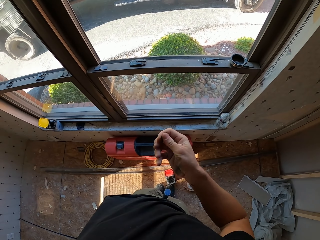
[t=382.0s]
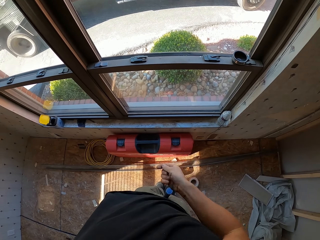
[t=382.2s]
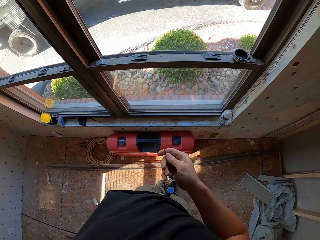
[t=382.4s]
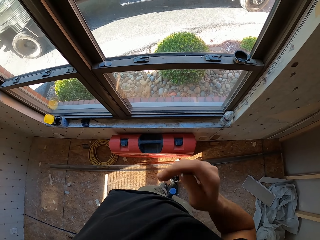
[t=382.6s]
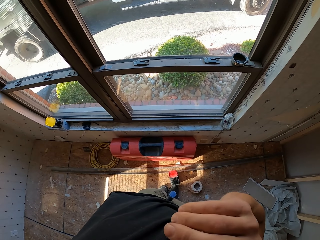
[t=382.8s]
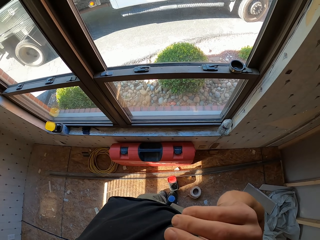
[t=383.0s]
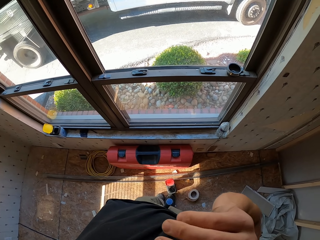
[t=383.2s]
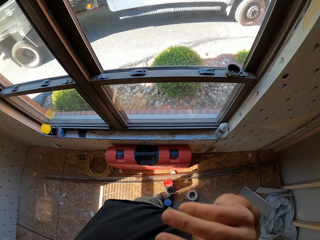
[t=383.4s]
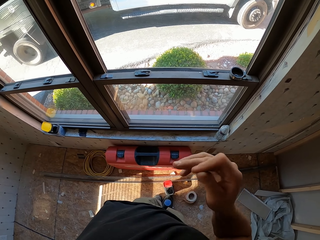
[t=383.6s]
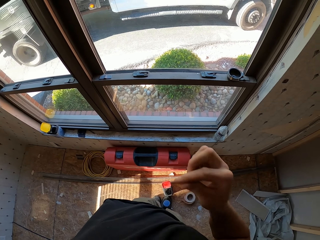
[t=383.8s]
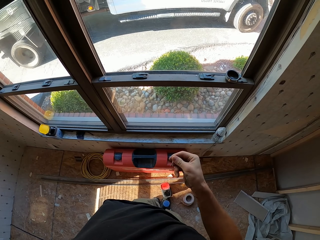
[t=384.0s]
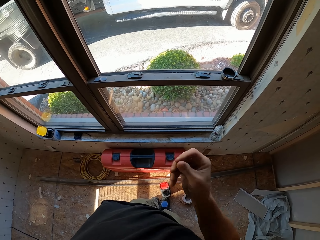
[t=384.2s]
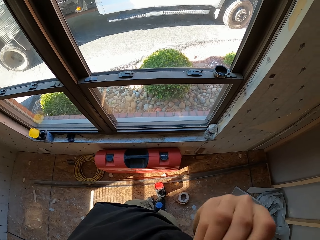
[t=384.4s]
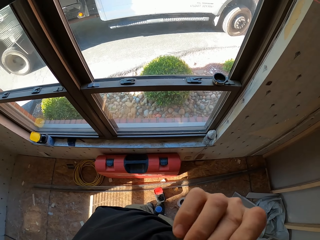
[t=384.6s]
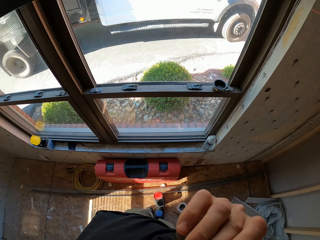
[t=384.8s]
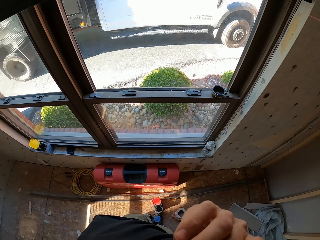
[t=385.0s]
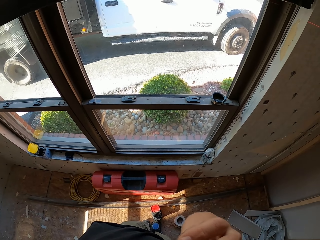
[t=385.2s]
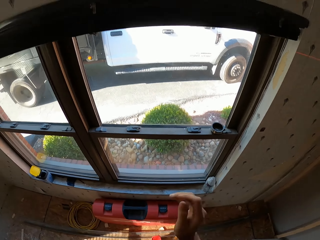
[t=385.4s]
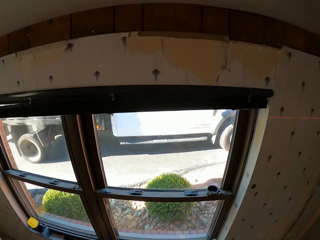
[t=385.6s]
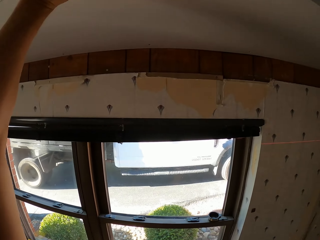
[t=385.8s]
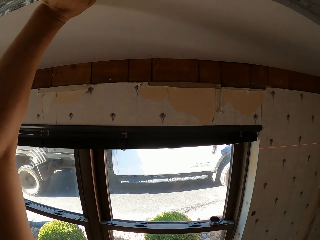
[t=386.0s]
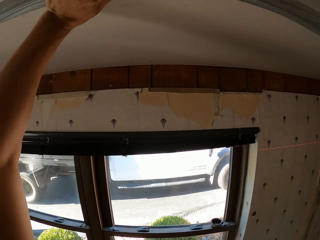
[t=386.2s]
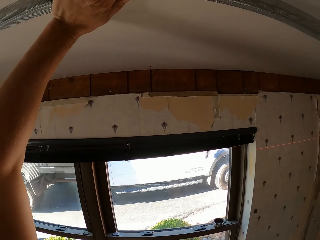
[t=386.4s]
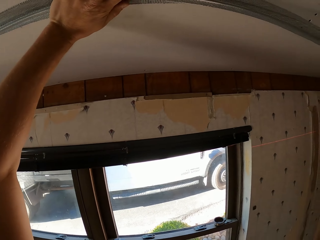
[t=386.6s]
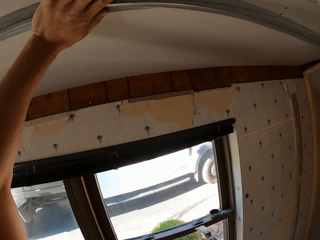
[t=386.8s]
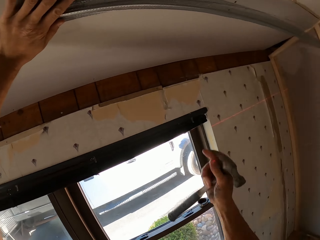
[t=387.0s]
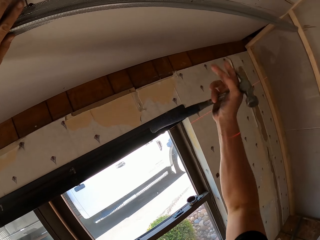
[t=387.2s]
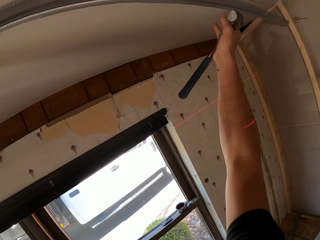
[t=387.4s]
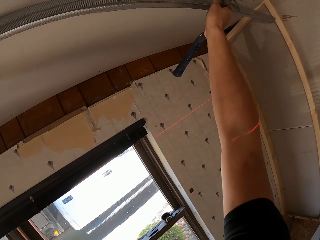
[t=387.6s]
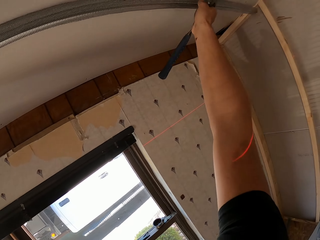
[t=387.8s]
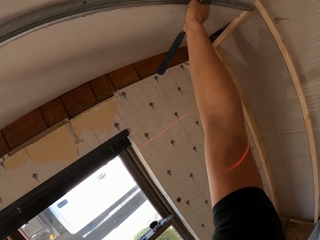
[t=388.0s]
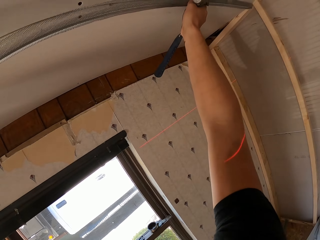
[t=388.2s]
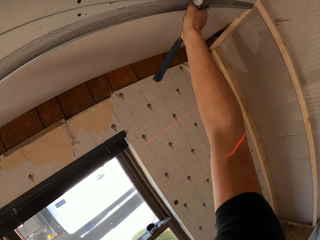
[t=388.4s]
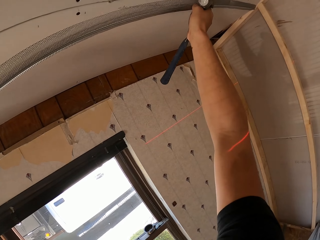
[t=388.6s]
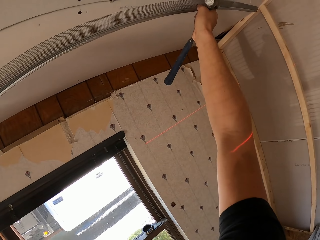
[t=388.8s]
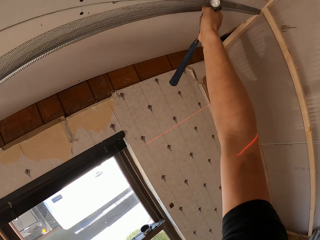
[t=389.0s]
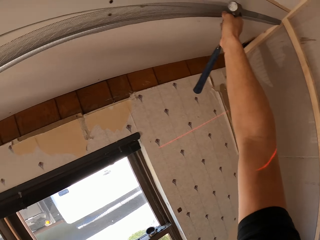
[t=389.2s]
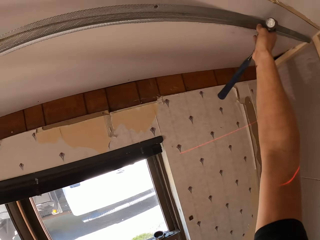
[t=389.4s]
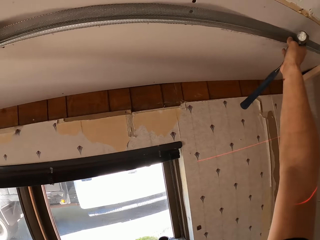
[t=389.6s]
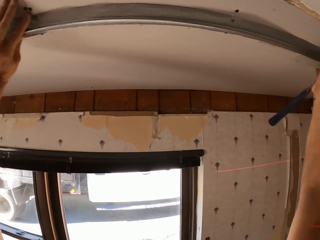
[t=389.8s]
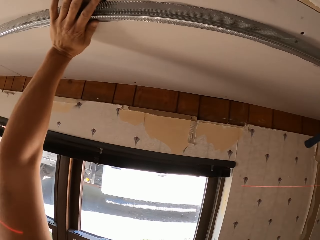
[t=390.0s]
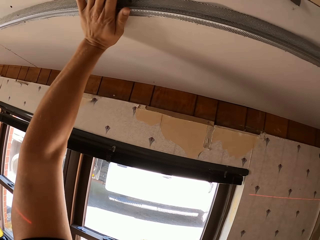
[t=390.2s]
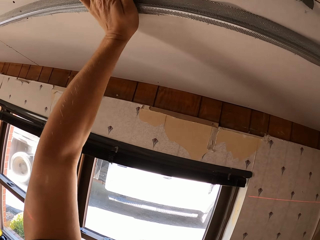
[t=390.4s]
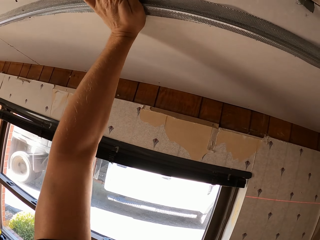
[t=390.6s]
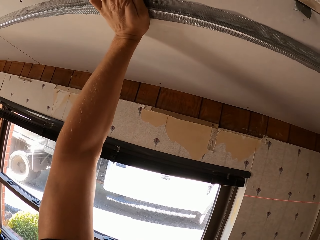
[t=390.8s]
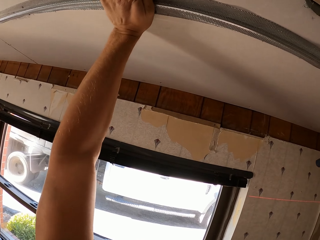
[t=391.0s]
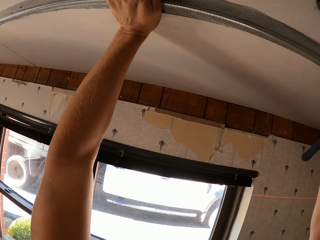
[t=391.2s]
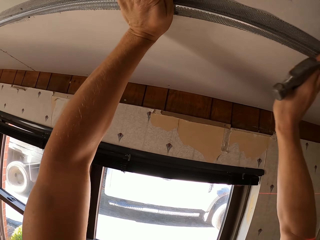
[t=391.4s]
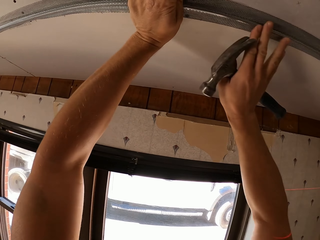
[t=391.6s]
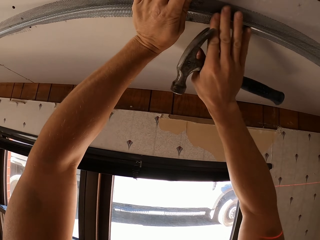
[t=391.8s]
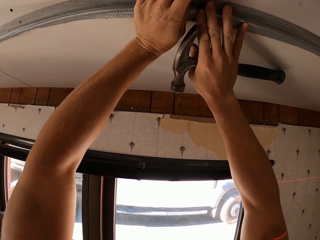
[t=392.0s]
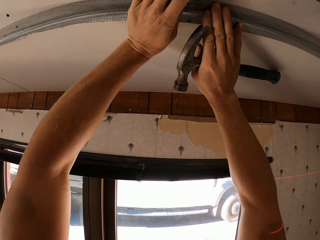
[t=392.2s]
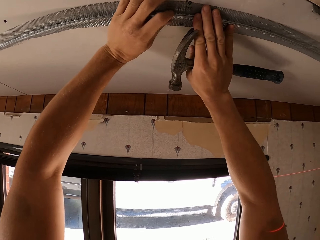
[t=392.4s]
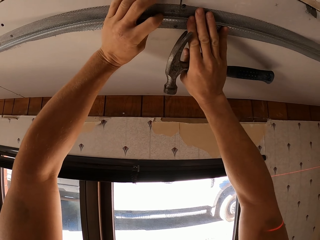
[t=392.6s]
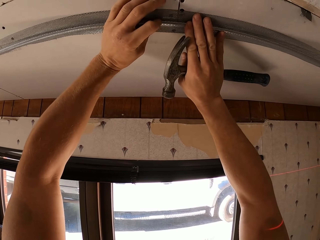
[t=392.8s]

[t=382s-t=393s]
The camera wearer puts the nails in the mouth. They hold the hammer with the right hand. They adjust the mesh on the ceiling.

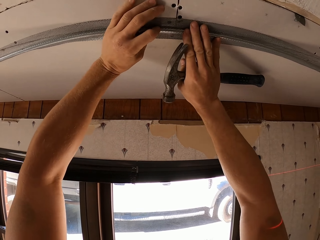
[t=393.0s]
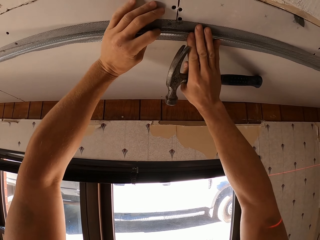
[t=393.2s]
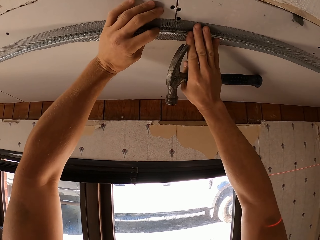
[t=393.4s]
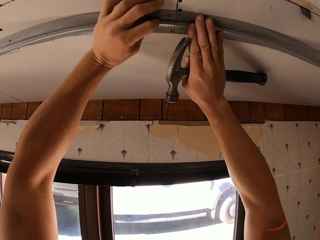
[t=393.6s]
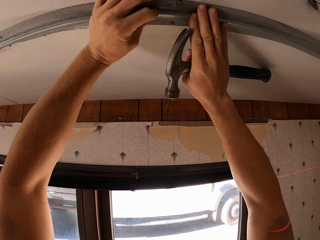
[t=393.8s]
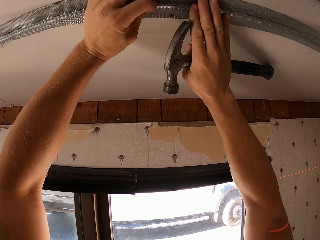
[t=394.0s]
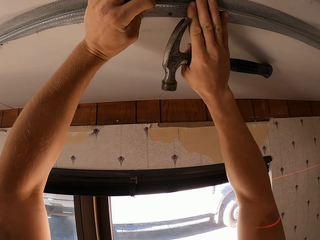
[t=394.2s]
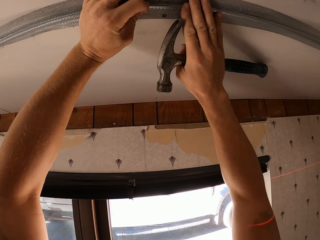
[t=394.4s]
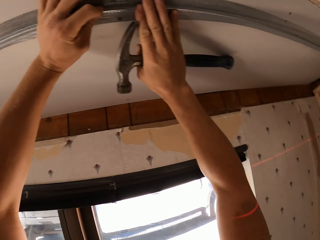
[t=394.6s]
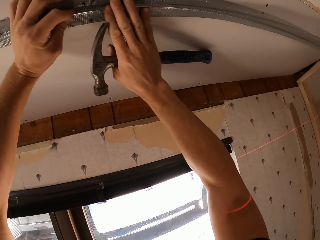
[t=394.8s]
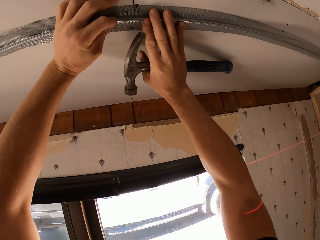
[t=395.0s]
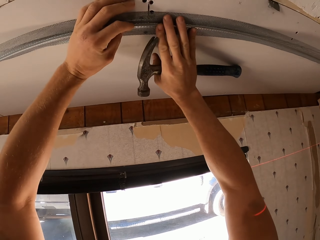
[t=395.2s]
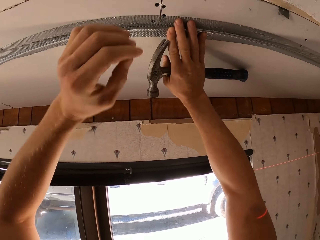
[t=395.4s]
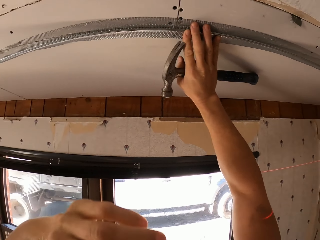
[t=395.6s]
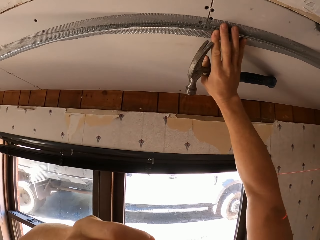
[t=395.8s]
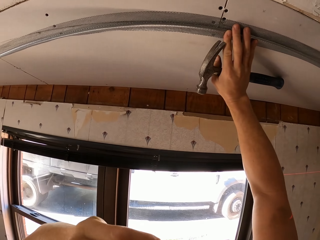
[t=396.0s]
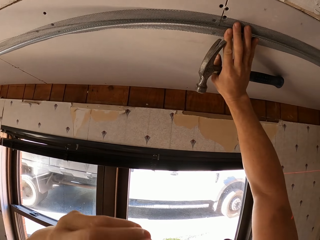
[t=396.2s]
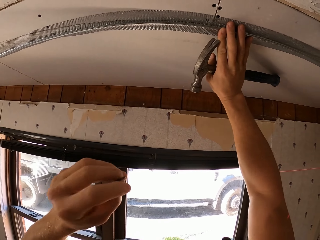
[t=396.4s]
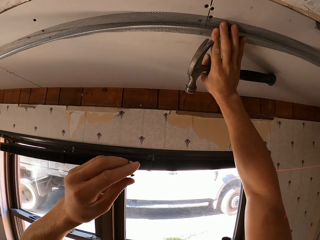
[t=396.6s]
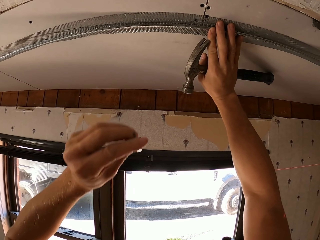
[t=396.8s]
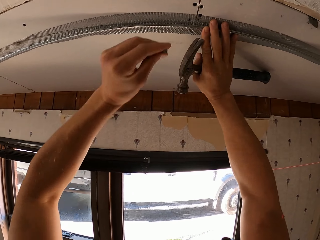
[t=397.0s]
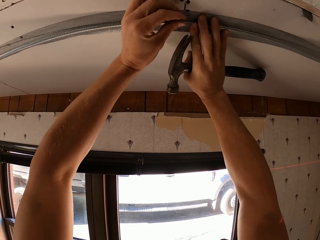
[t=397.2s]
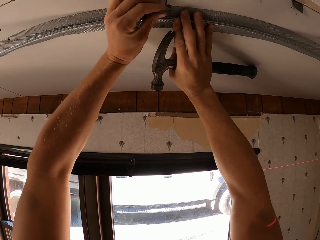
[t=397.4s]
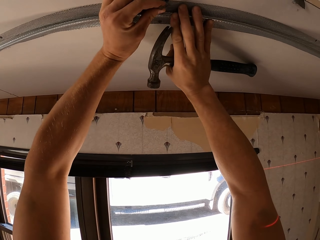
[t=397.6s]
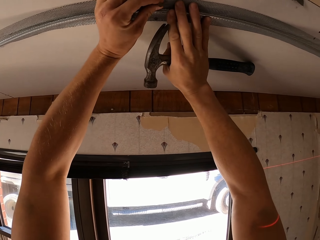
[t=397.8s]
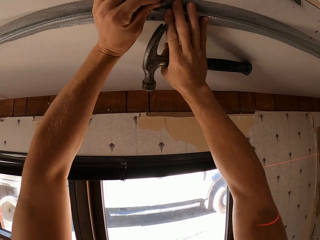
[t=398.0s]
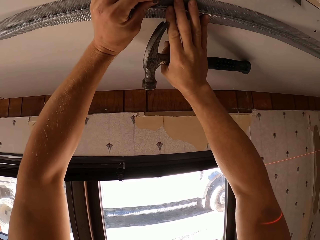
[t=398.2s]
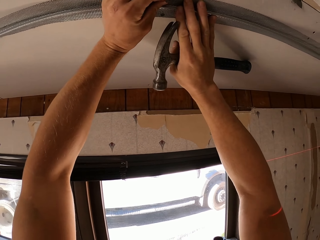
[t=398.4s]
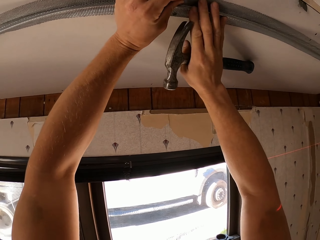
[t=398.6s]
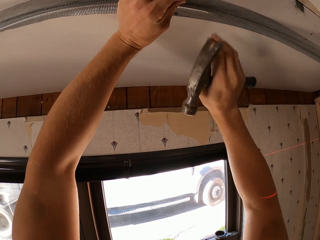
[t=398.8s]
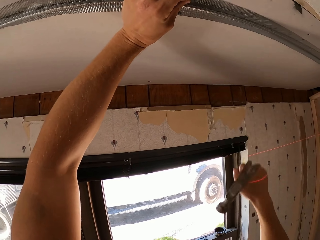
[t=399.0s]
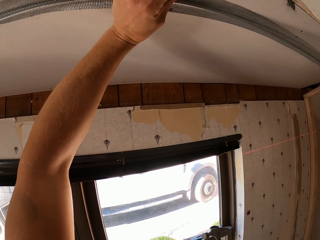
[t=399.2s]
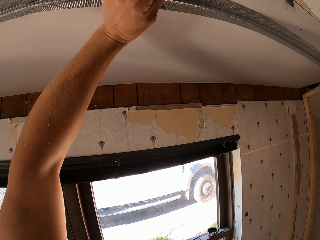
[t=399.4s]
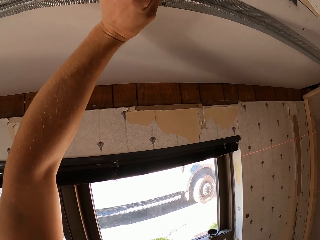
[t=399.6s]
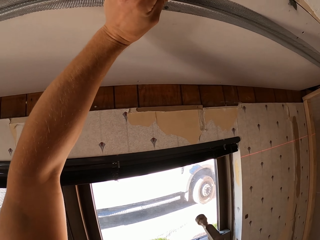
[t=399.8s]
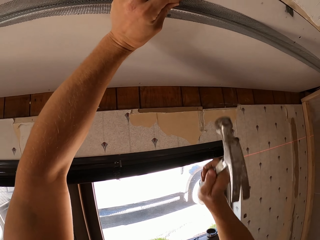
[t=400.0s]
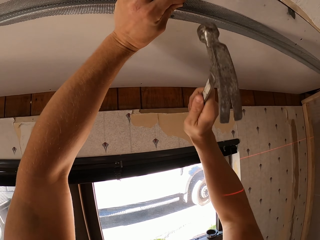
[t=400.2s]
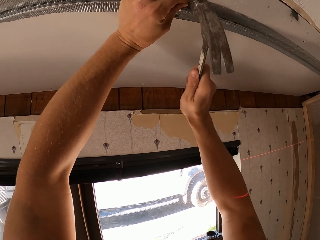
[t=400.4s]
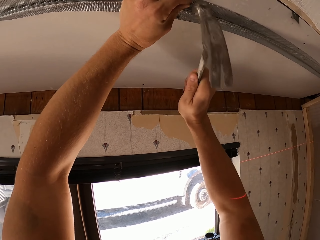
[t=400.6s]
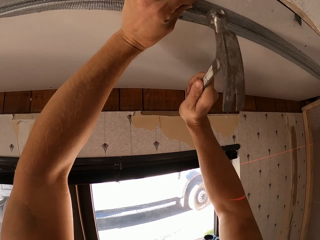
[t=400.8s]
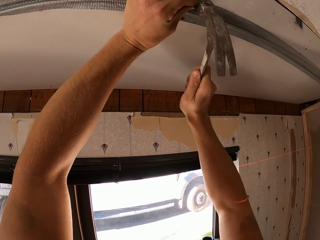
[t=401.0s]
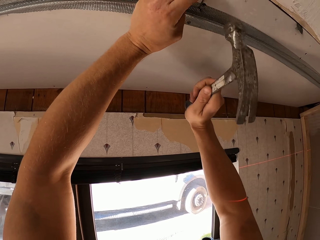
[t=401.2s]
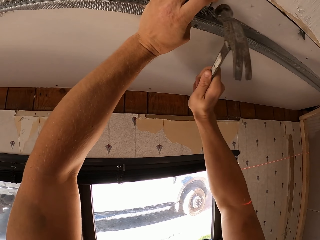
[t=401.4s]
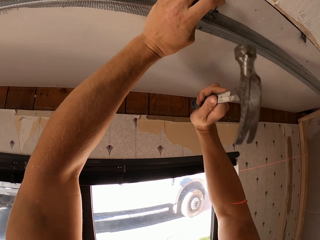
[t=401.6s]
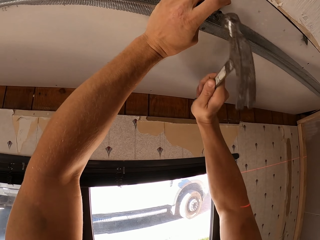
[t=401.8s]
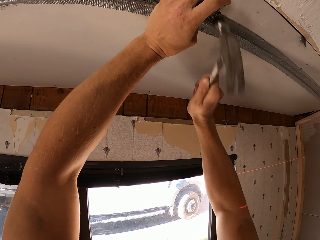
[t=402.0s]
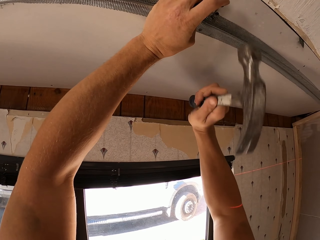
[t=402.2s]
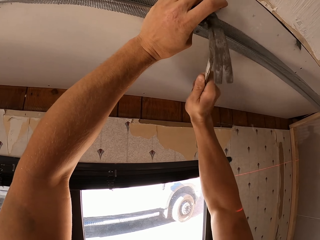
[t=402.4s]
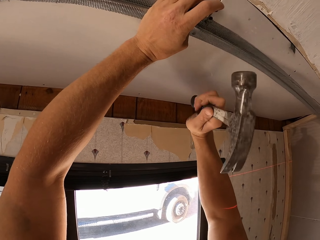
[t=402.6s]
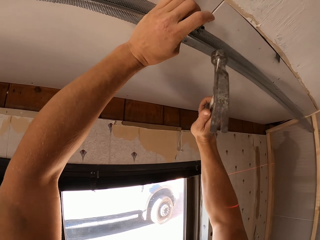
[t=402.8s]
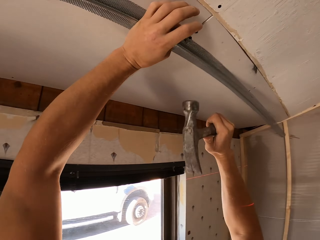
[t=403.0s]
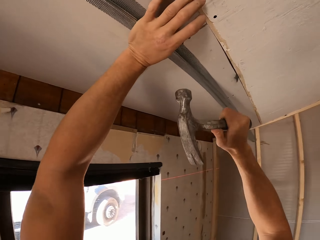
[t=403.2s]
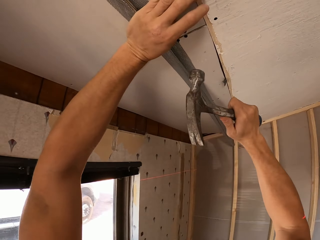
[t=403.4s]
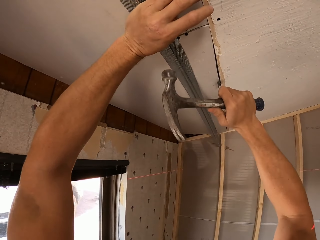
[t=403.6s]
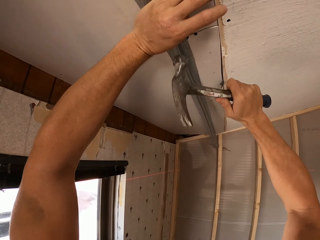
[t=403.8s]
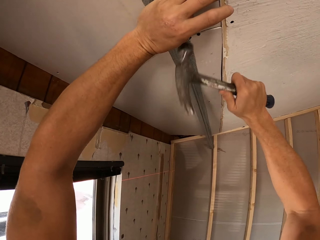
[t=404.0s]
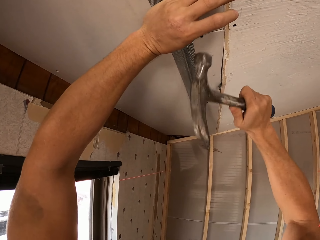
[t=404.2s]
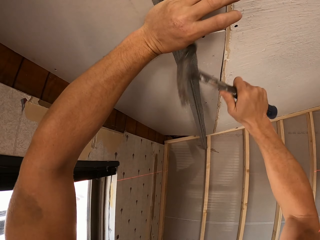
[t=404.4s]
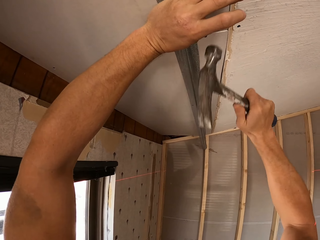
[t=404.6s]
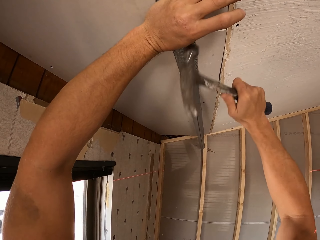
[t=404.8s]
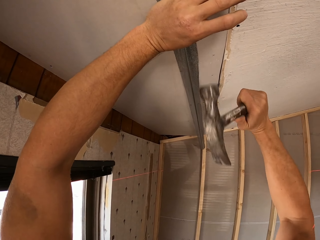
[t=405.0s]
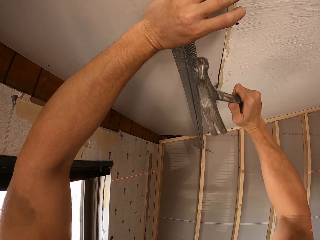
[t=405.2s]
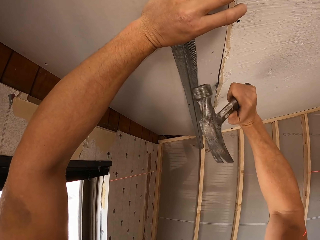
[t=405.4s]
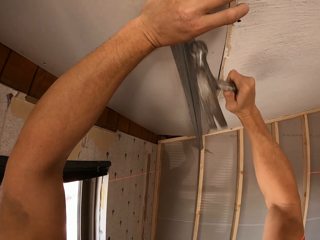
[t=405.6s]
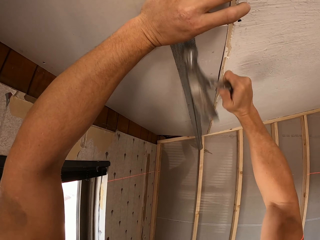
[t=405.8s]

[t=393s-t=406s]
The camera wearer picks up a nail from the mouth. They set the nail on the mesh. They adjust the hammer. They nail the mesh on the ceiling with the hammer.
